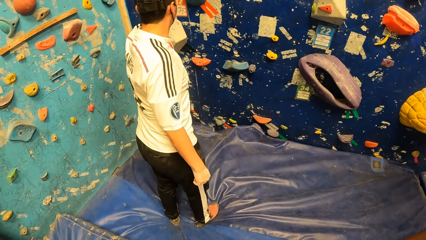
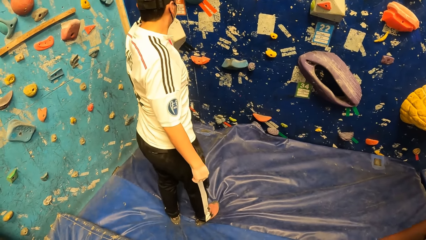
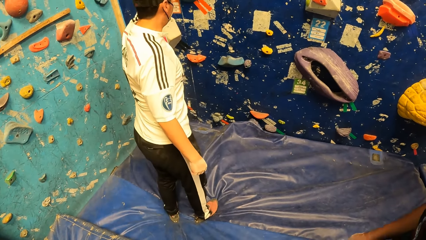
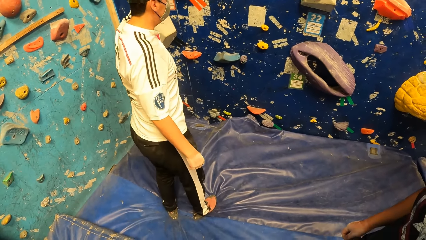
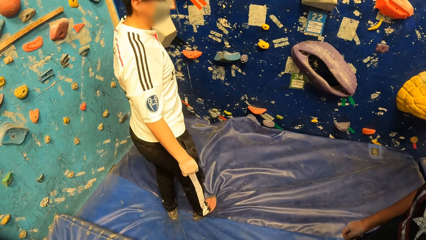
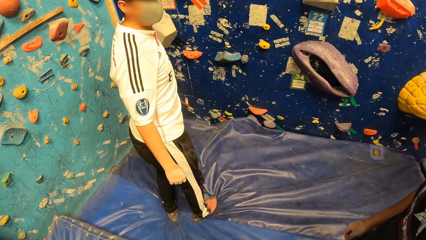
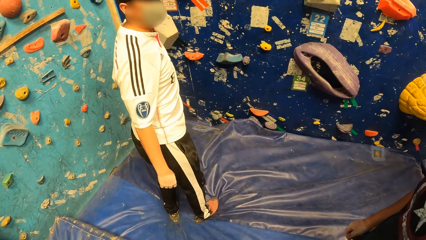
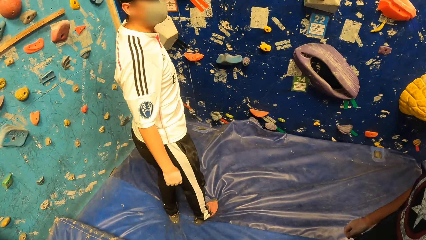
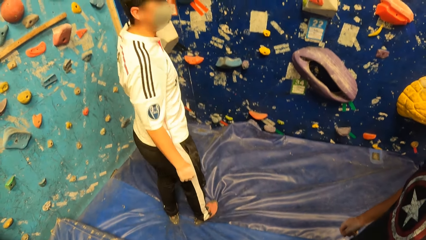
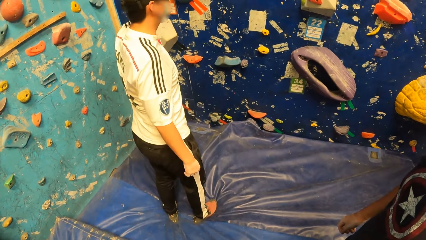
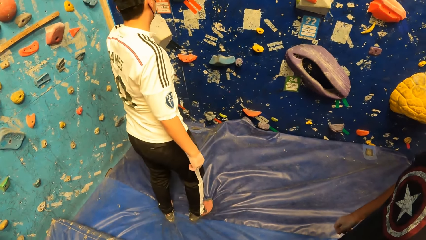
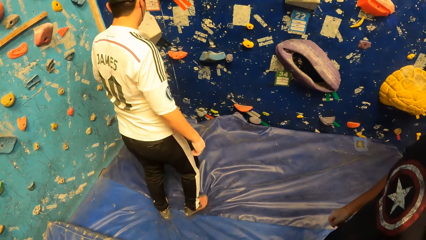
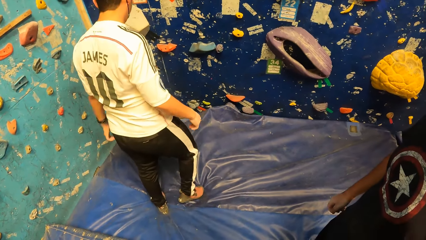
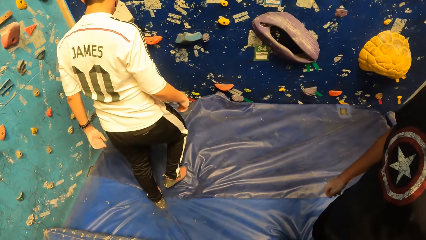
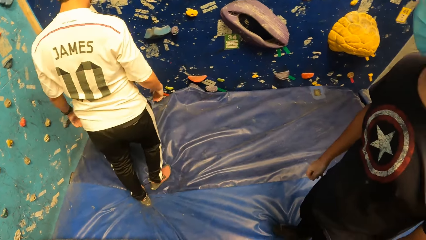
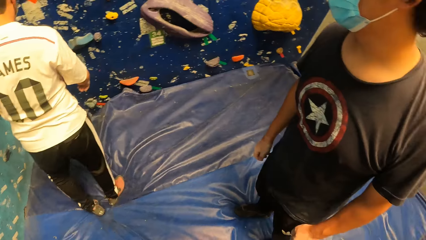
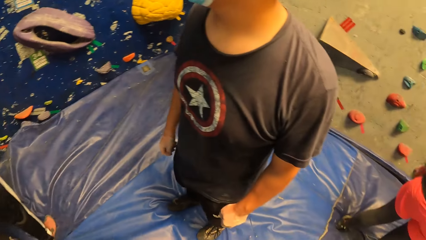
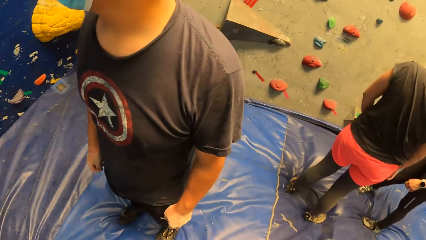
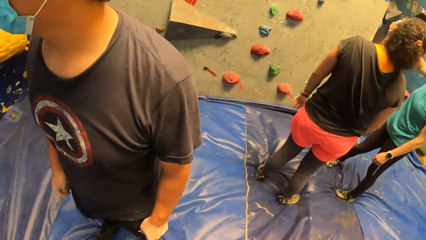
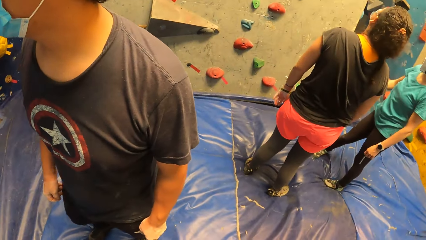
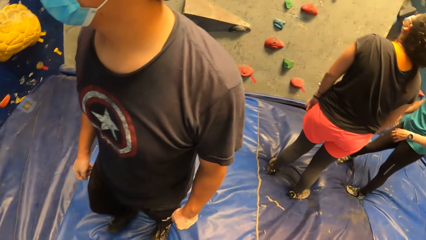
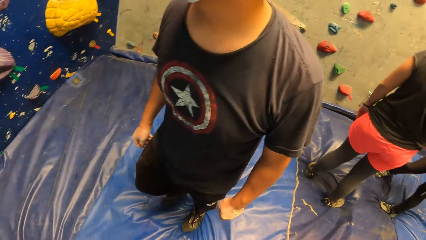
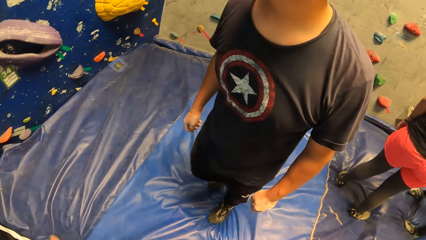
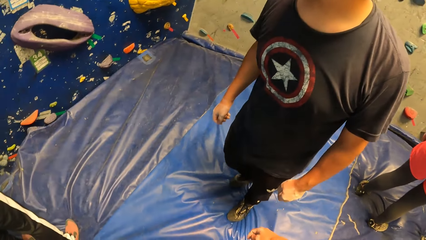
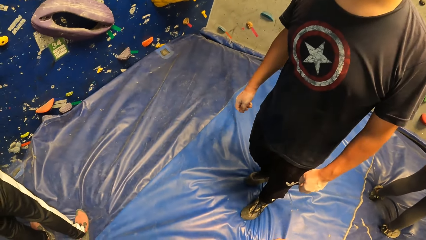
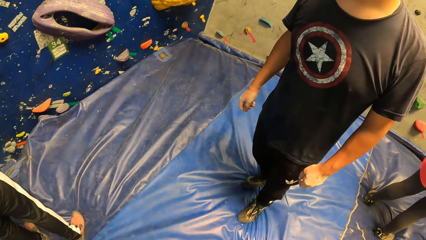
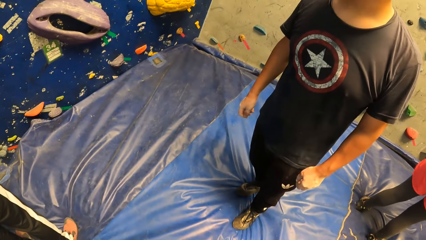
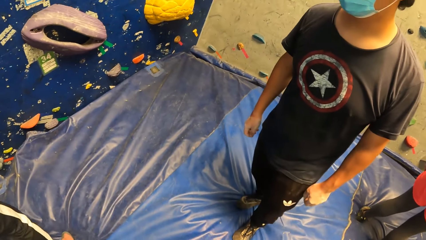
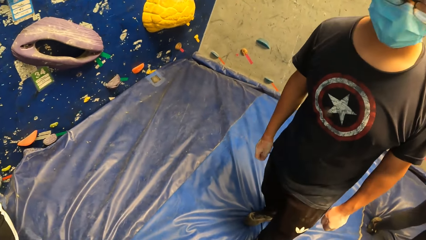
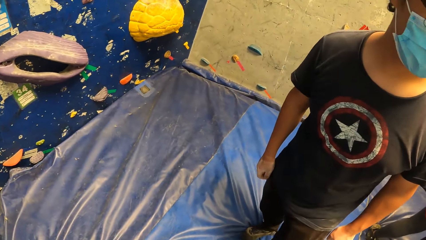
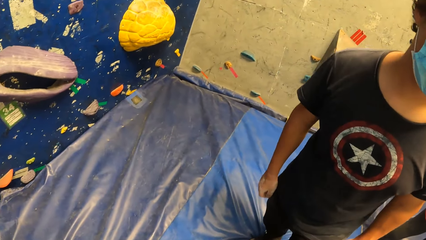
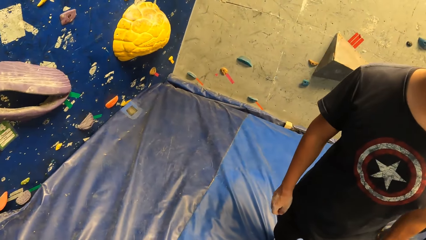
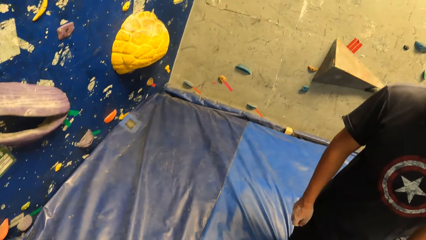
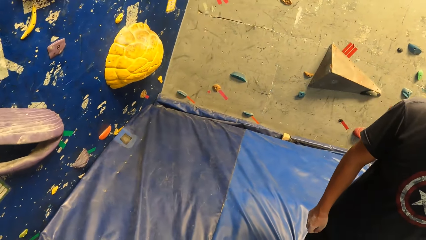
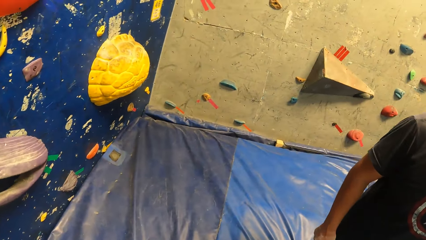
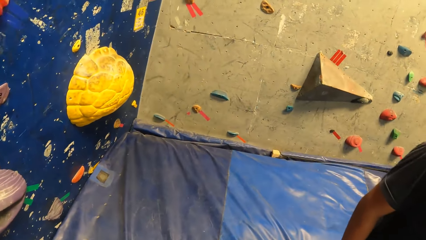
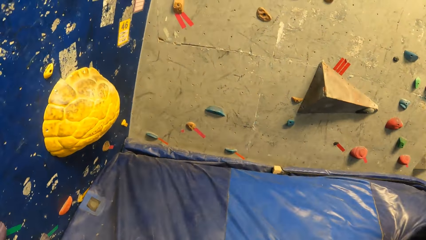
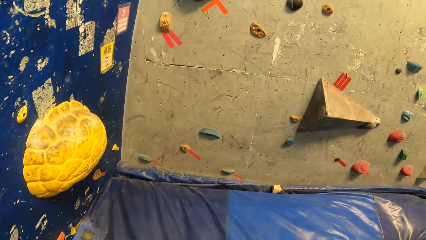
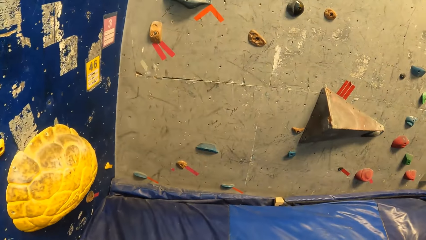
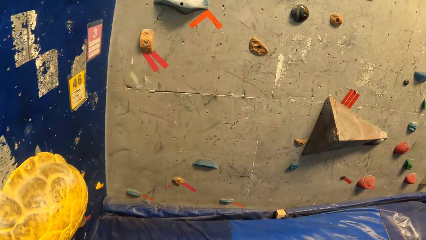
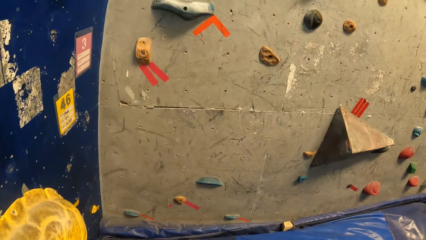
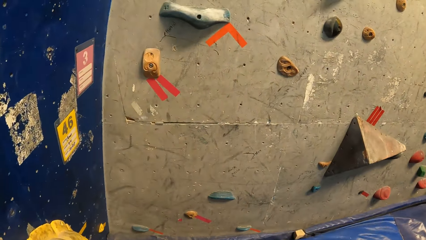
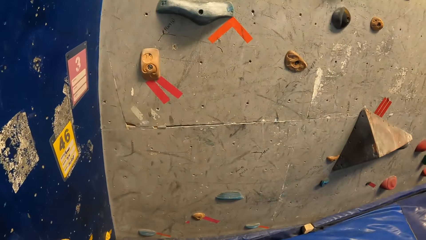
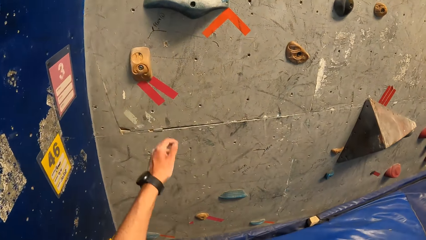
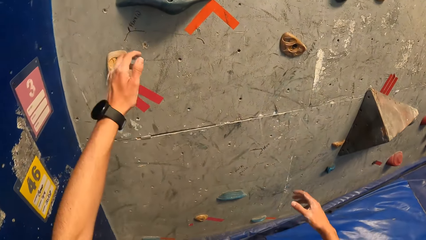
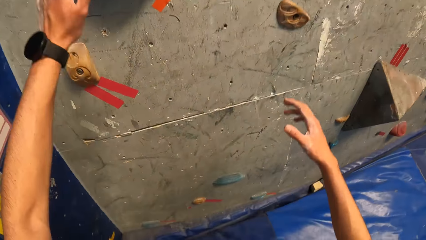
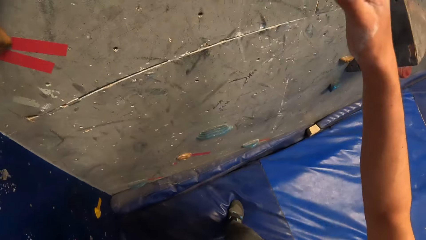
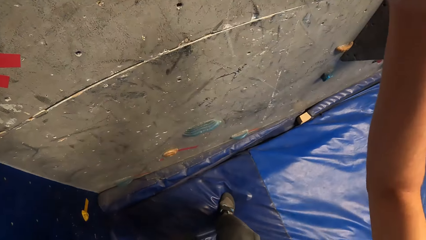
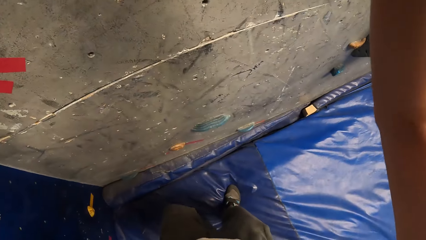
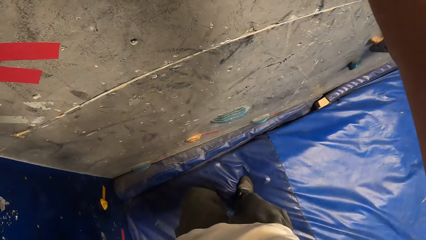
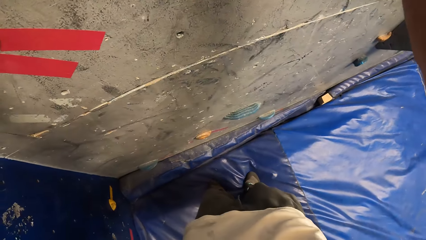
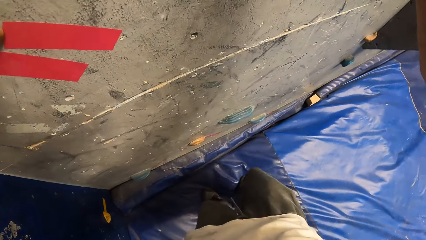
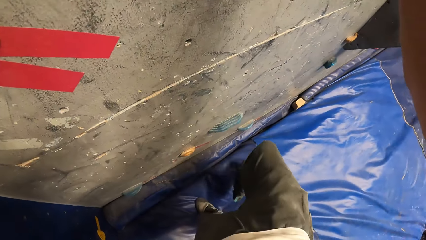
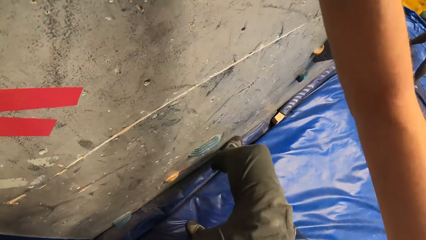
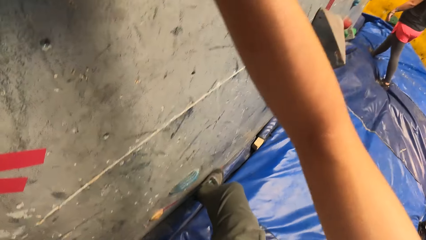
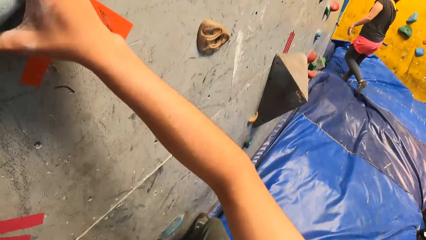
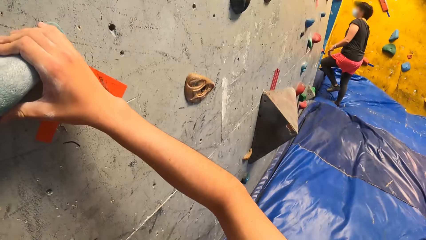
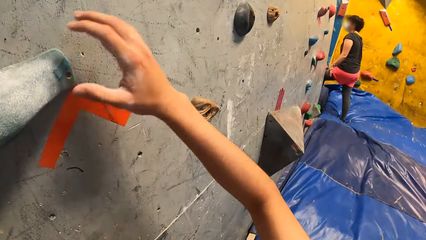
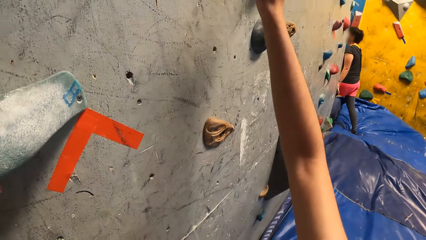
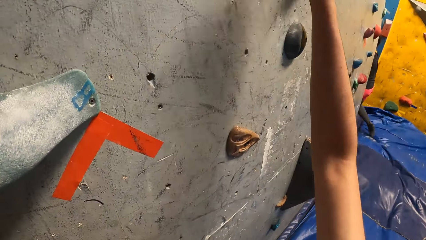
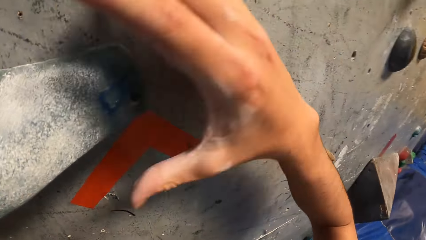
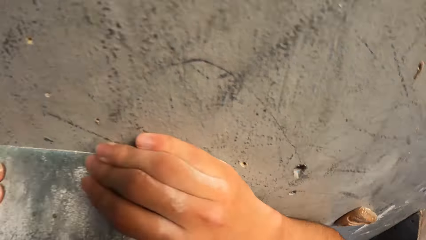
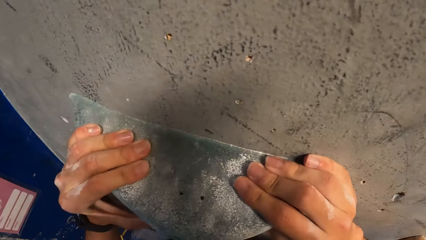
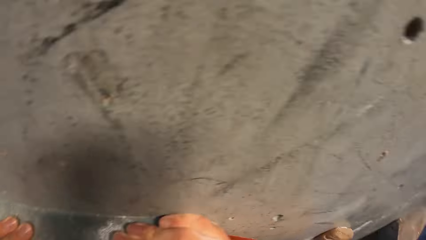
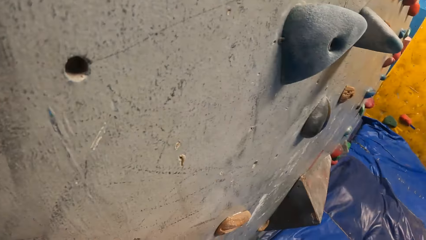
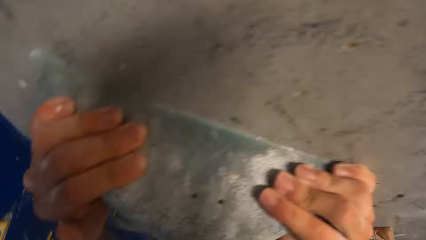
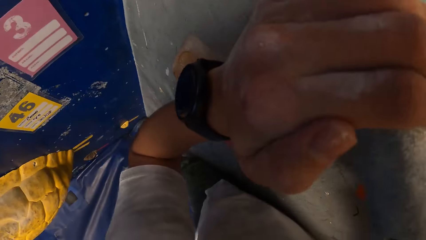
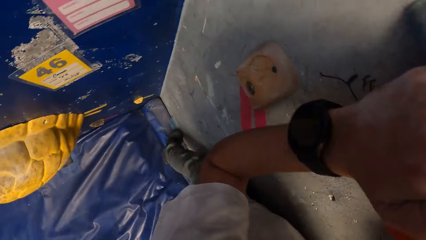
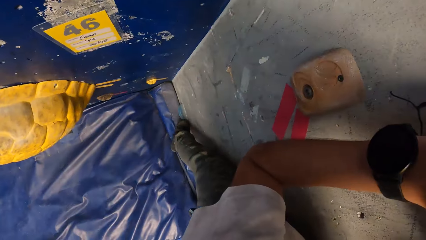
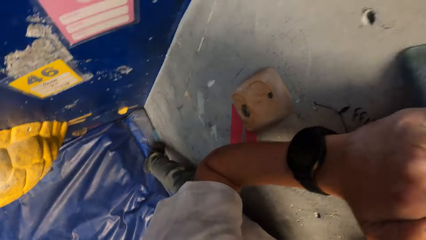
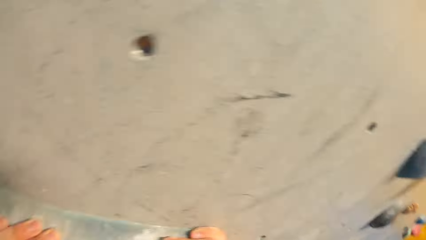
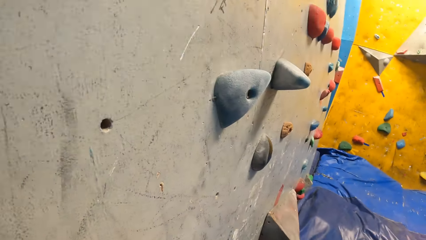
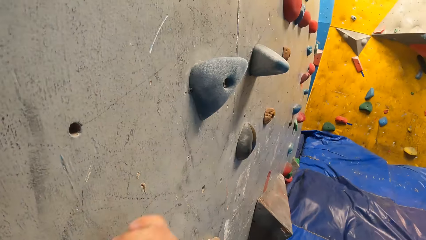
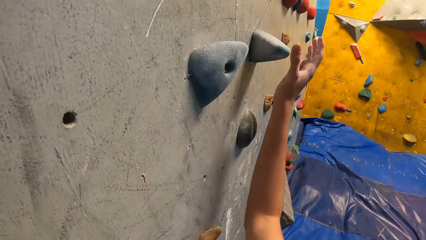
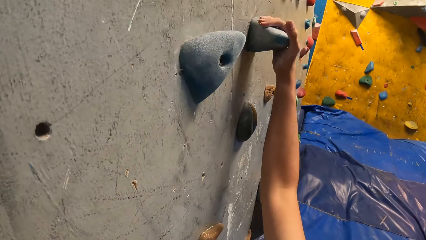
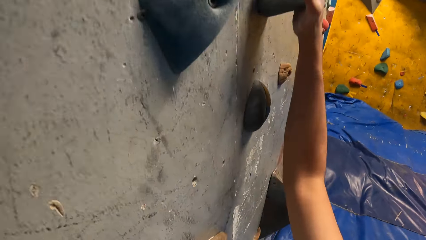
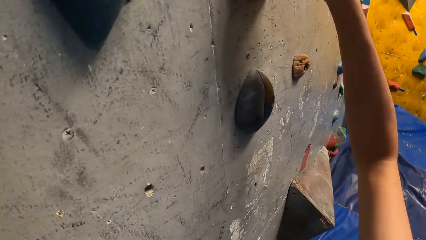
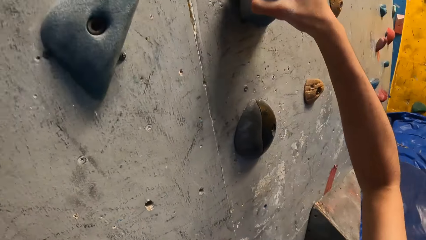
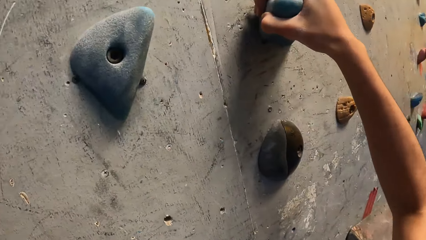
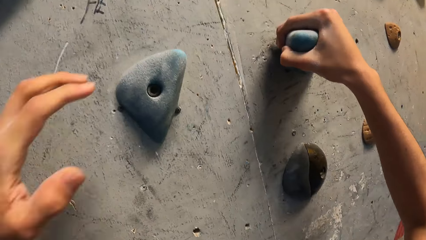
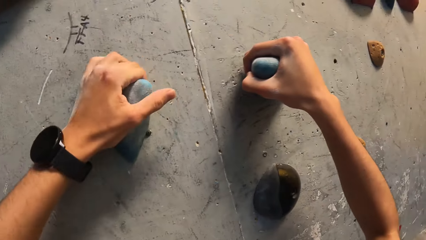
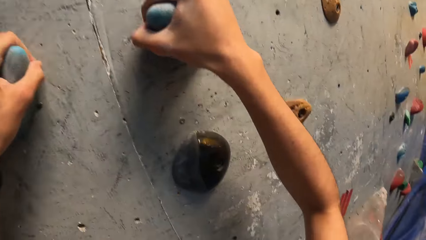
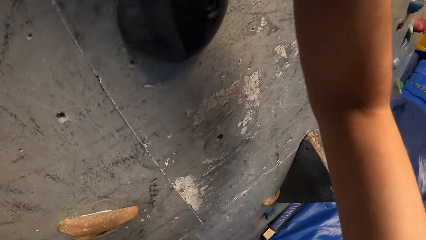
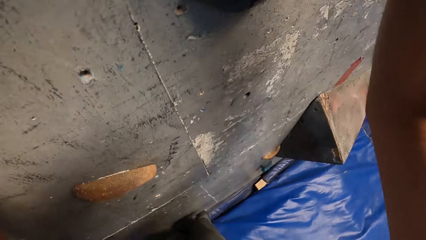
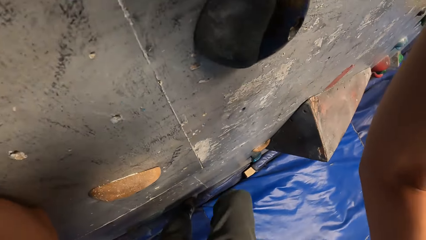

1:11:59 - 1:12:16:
The camera wearer places both hands on the rock on the rock wall. He climbs the rock wall with both hands. He removes his right hand from the rock on the rock wall. He holds the rock on the rock wall with his right hand.
